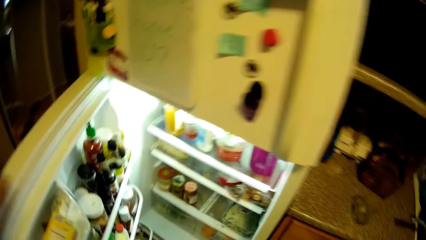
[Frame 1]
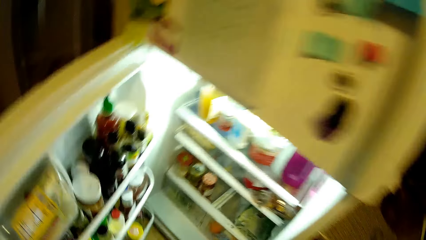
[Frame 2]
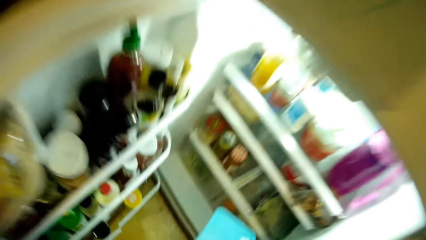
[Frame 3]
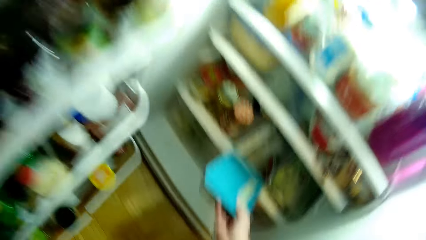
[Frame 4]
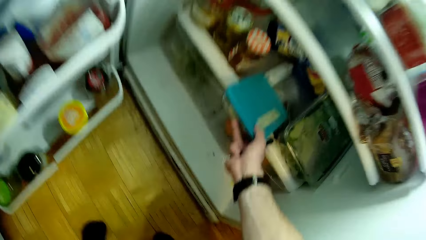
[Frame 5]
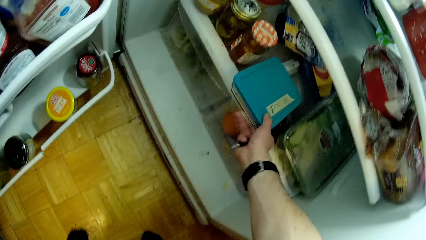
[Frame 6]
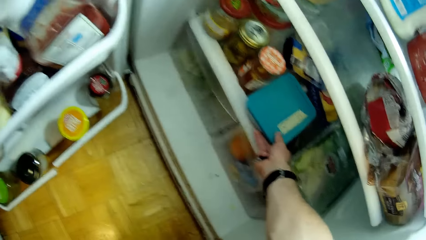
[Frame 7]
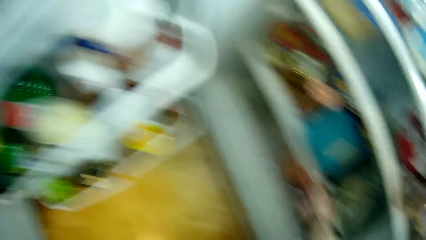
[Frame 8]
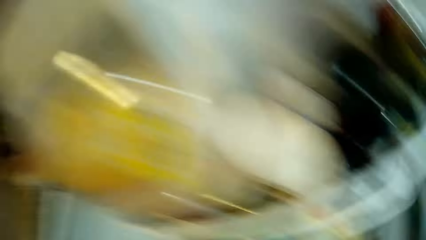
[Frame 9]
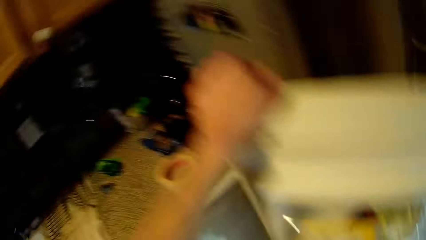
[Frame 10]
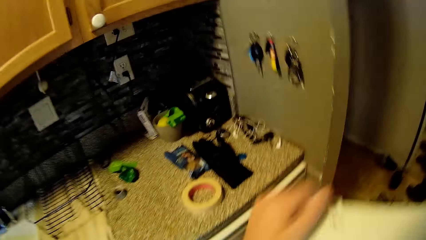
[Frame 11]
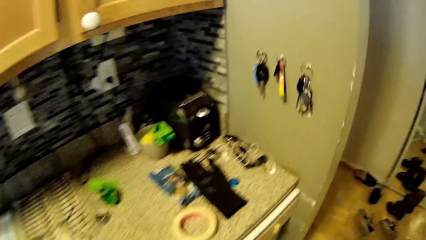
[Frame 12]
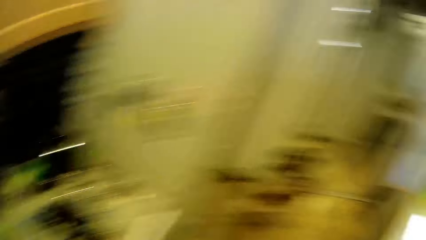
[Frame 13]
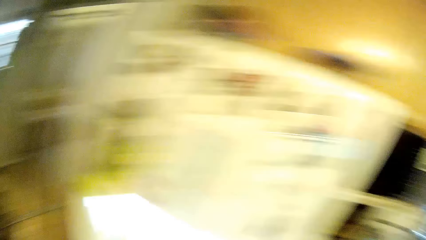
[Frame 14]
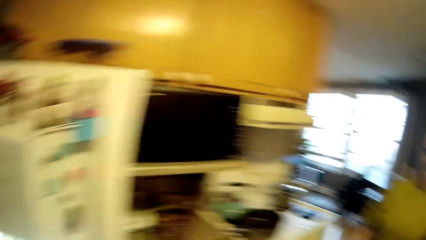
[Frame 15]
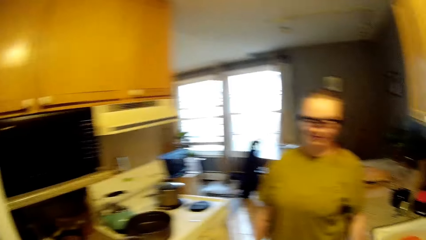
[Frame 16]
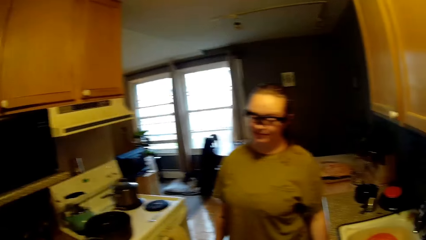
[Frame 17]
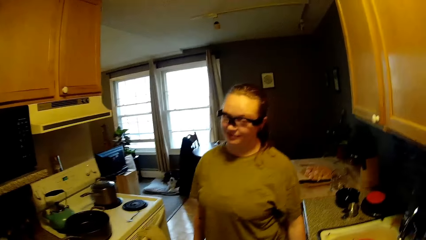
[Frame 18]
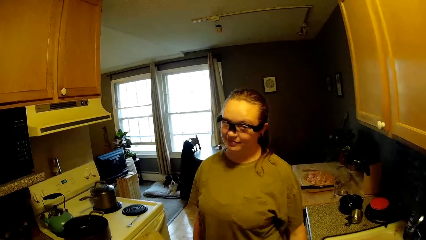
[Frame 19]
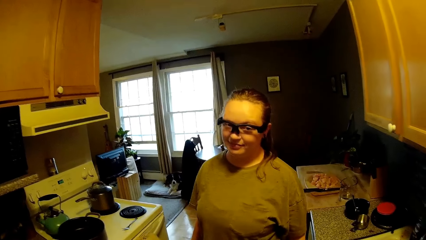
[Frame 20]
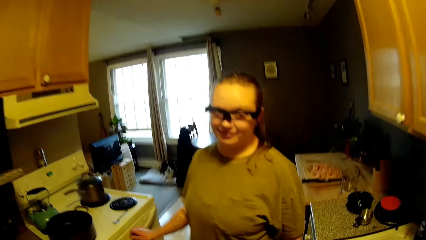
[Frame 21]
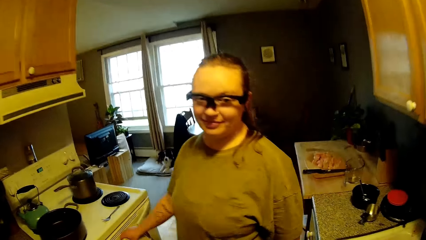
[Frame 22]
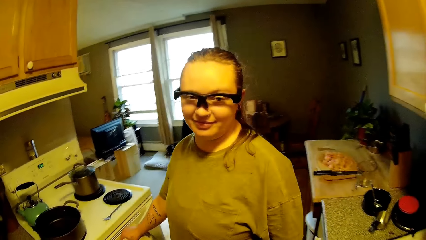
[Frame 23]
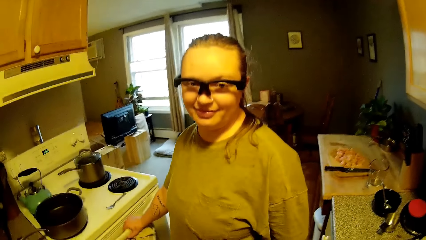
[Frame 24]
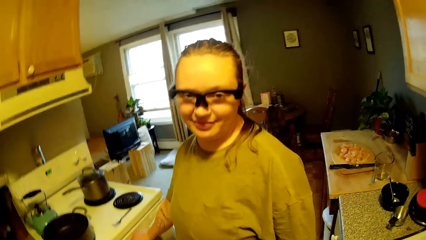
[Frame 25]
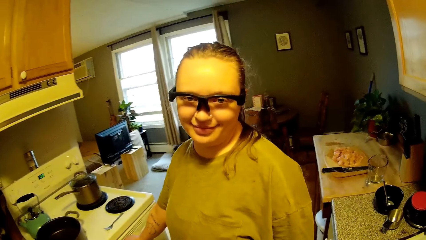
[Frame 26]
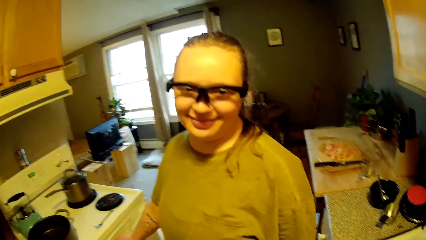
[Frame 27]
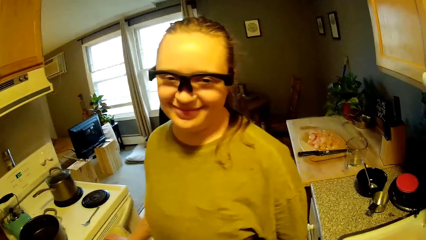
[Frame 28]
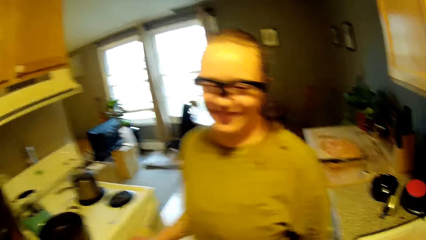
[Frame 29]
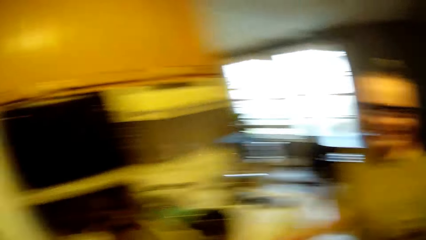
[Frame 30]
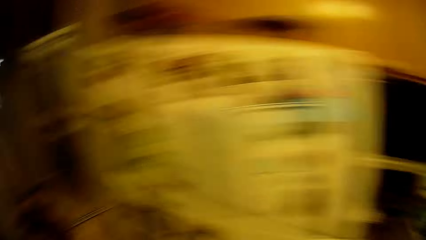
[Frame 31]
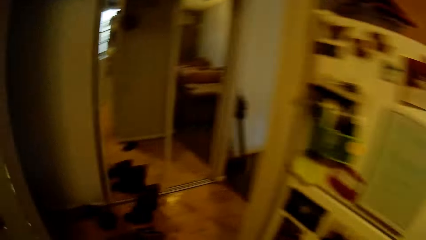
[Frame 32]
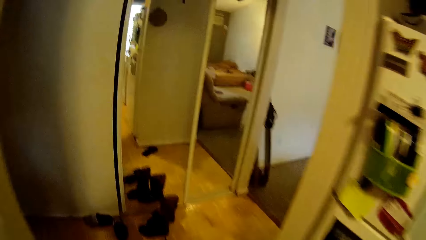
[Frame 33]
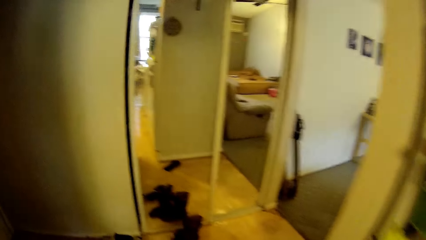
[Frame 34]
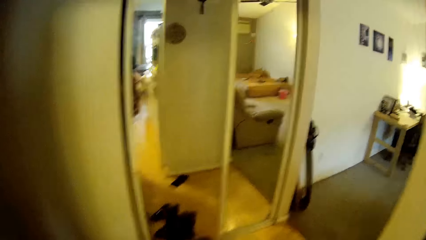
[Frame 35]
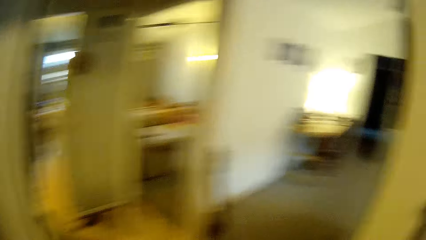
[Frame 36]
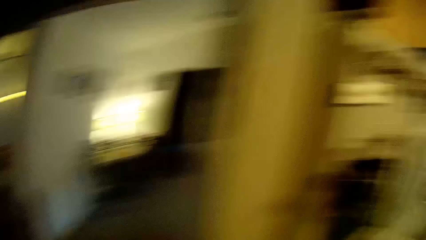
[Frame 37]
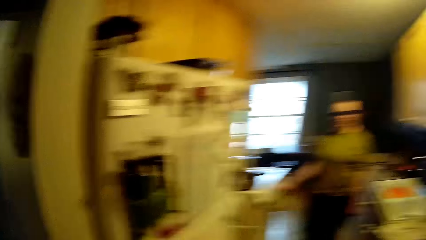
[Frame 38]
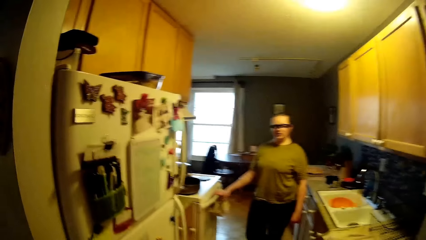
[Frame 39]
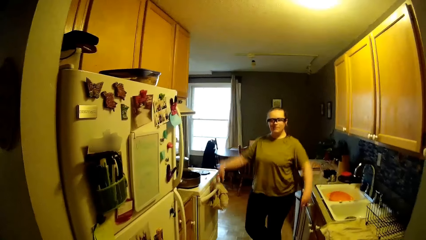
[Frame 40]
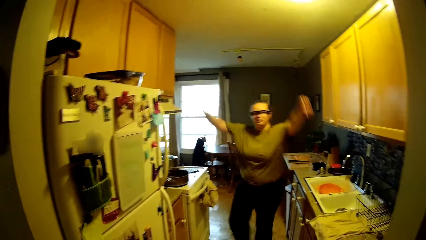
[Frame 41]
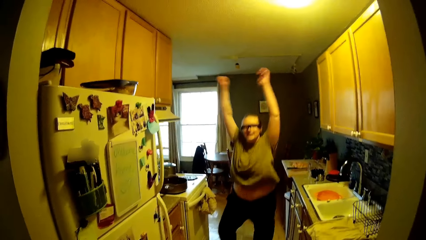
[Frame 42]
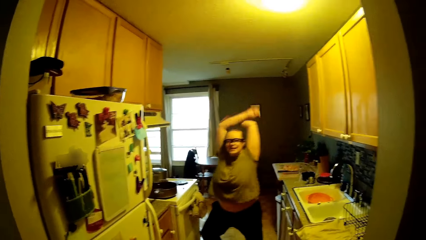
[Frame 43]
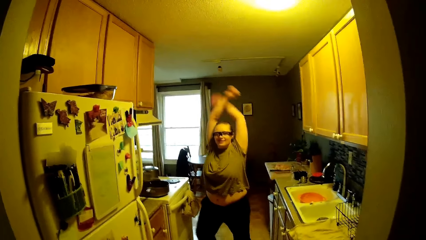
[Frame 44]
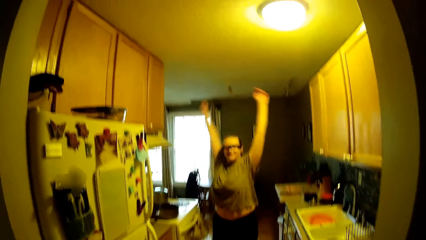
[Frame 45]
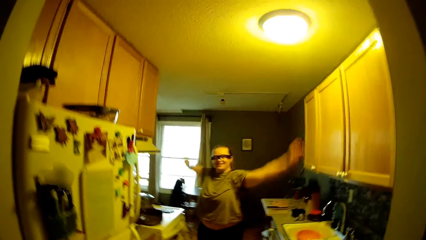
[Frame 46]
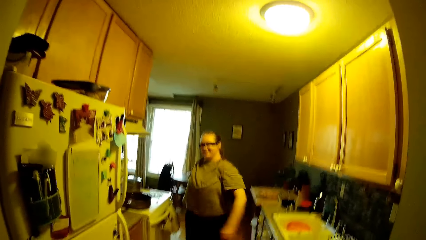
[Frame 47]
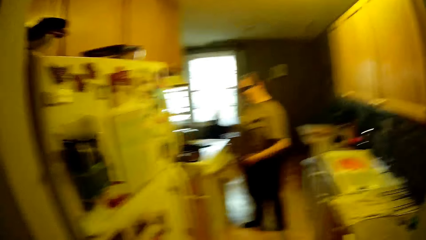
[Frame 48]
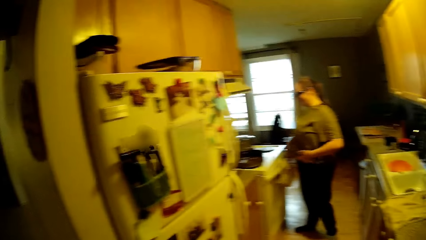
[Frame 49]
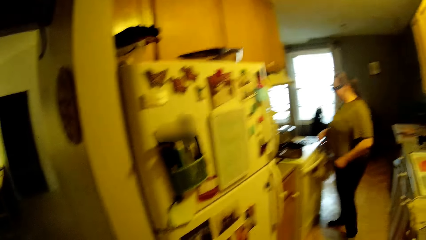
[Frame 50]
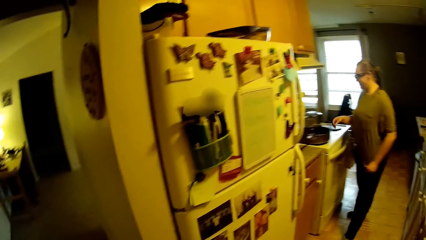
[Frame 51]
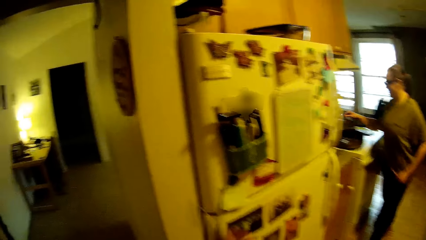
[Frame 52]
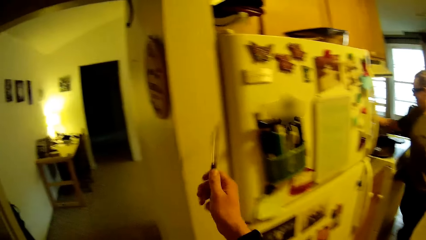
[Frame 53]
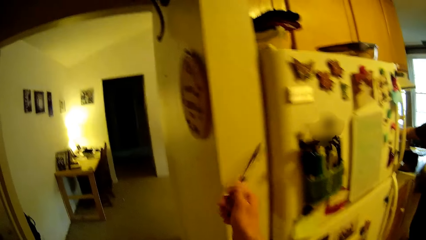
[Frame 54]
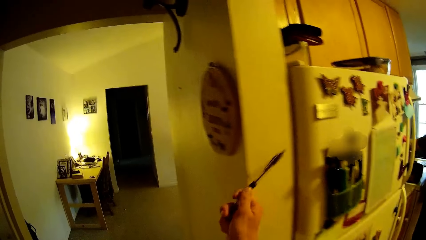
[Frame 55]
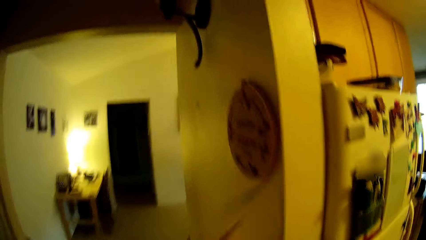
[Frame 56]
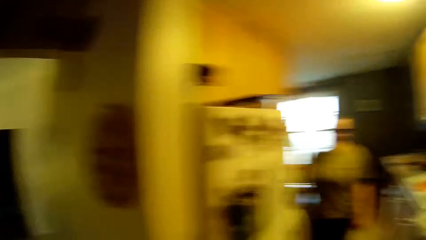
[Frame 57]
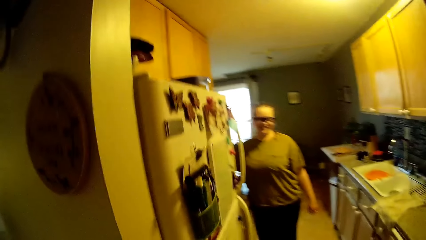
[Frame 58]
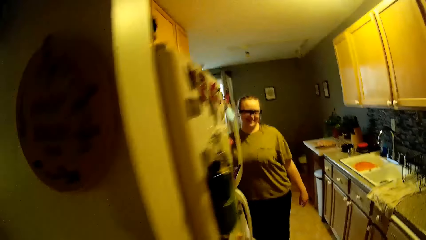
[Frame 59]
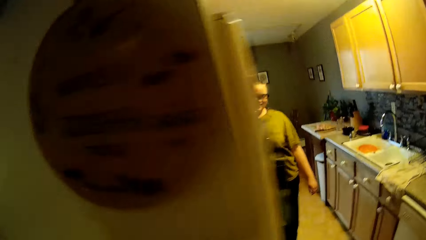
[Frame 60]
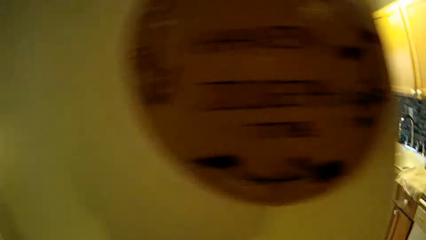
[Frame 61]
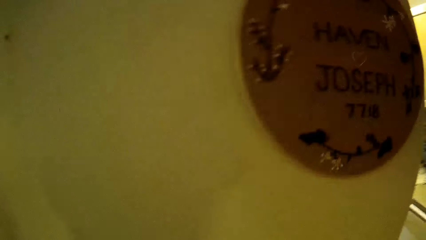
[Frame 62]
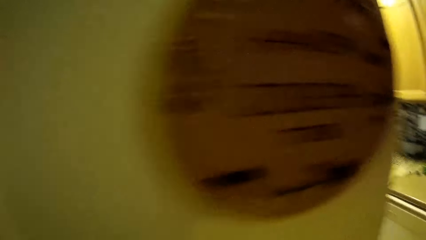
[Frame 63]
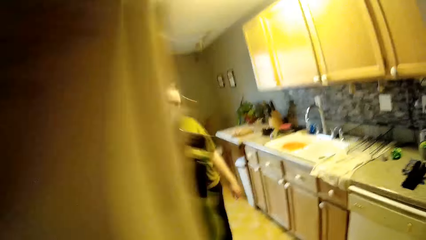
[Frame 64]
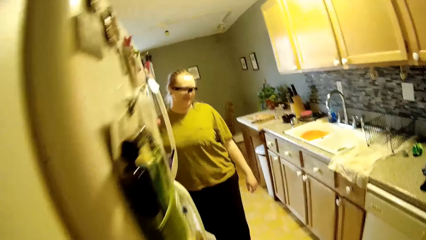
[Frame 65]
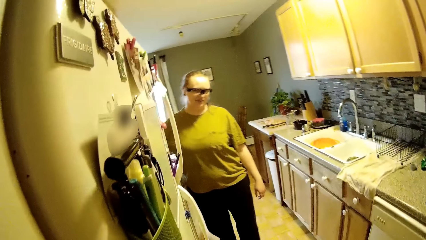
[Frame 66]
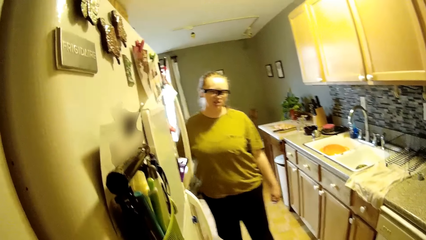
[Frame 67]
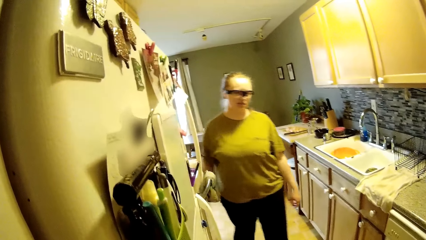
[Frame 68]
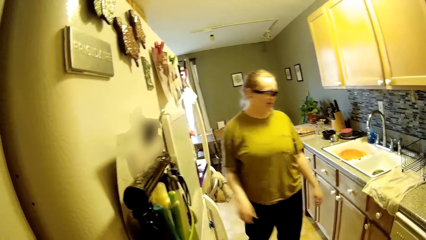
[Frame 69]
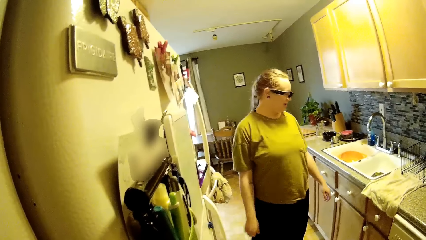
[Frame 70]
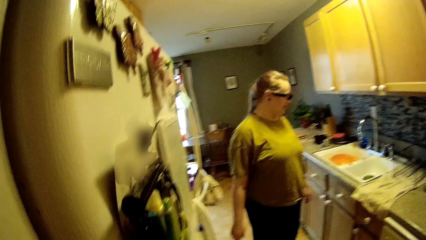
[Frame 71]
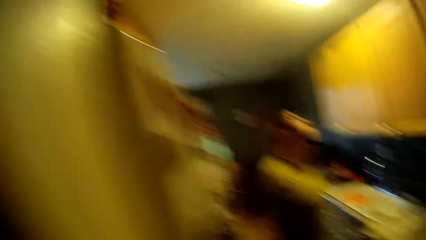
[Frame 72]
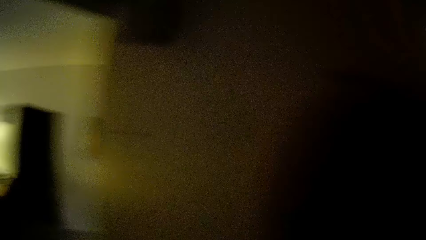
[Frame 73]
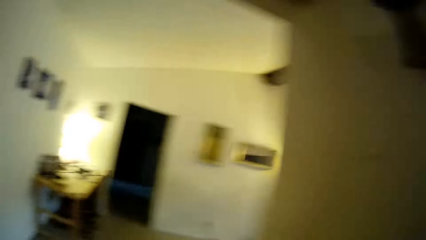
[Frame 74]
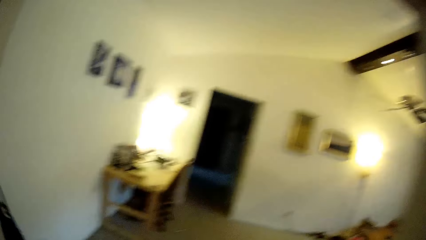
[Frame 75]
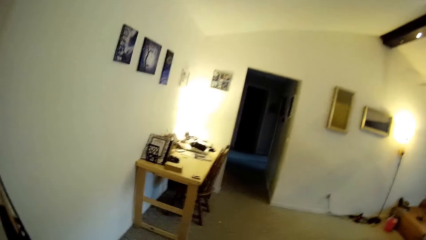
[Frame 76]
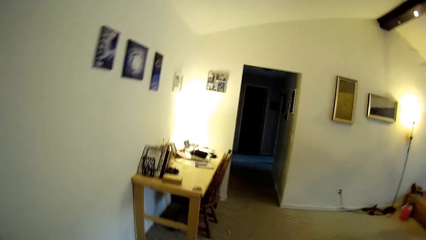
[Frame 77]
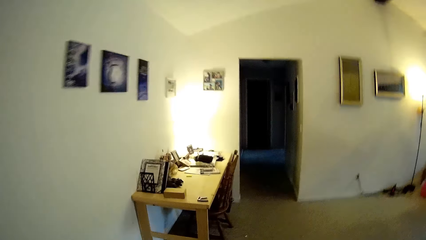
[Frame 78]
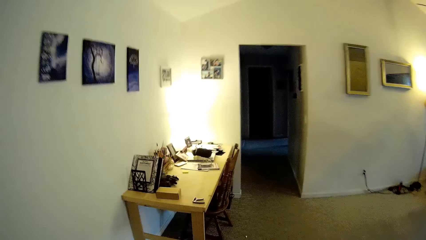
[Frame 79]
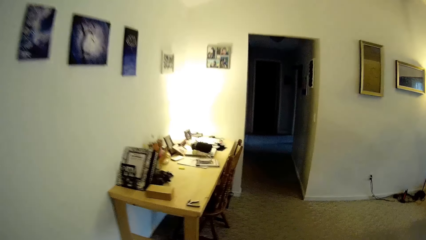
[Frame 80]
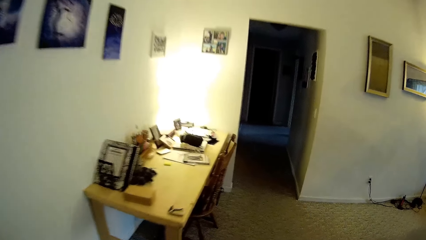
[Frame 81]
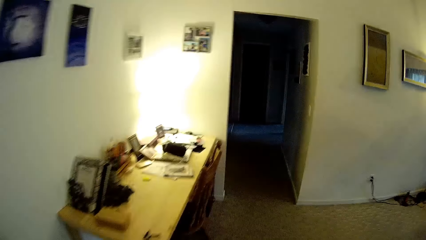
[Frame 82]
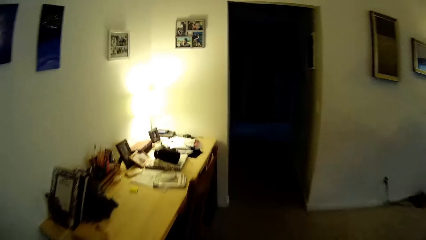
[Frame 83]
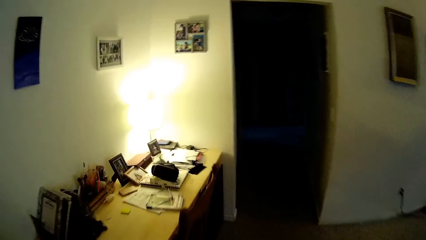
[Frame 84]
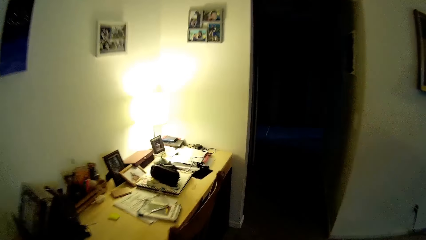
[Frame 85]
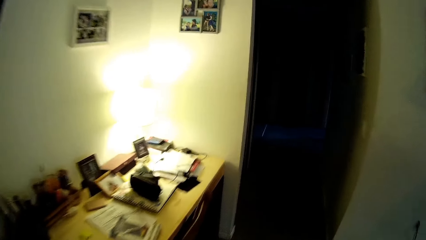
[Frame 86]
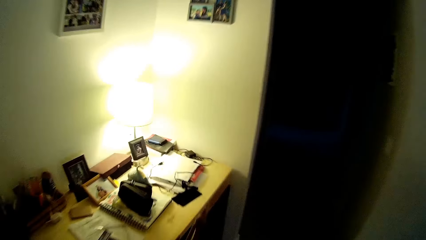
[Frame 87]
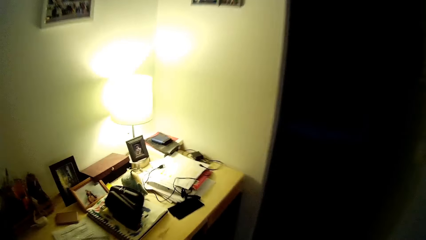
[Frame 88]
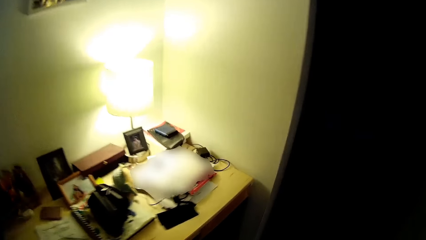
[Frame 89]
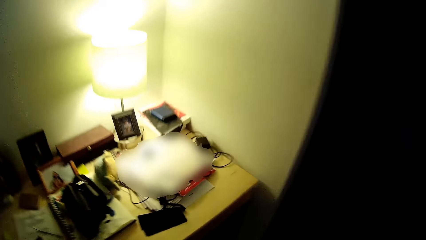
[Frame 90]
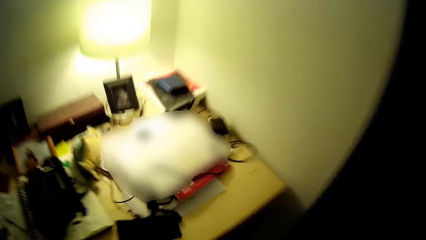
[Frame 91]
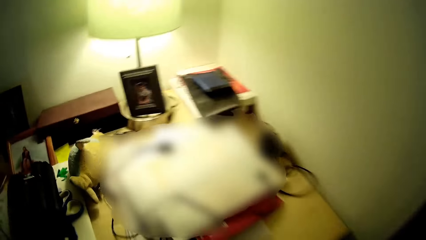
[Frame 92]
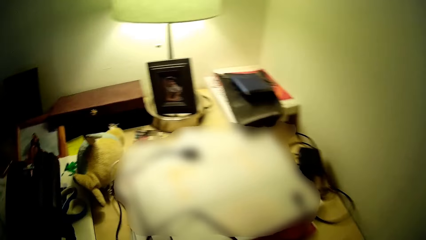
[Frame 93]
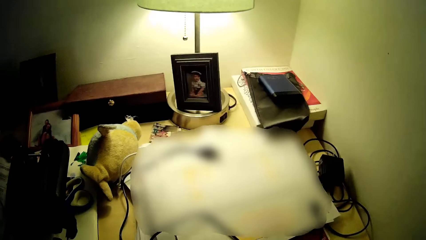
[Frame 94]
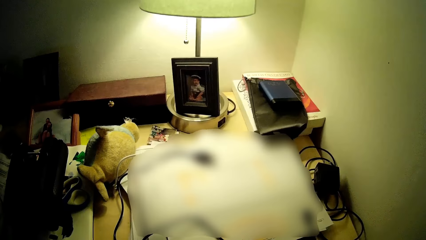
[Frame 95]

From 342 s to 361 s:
The camera wearer opens the fridge. He places the reusable plate in his right hand into the refrigerator. He closes the refrigerator with his left hand. He walks around. He converses with the woman. He walks around. The woman lifts her hands and puts her hands down. The camera wearer hits the pen in his right hand on the wall. He walks around. The woman converses with the camera wearer. The camera wearer walks around.
